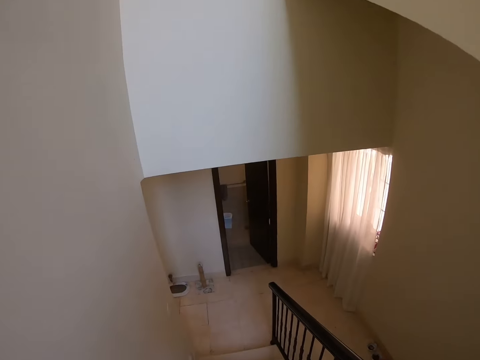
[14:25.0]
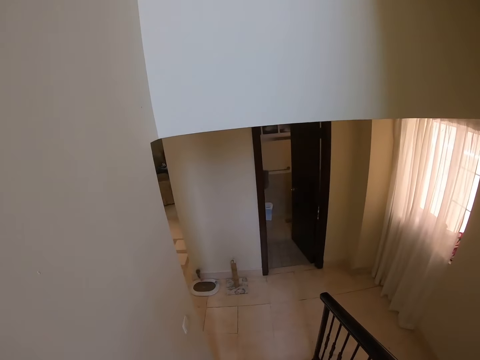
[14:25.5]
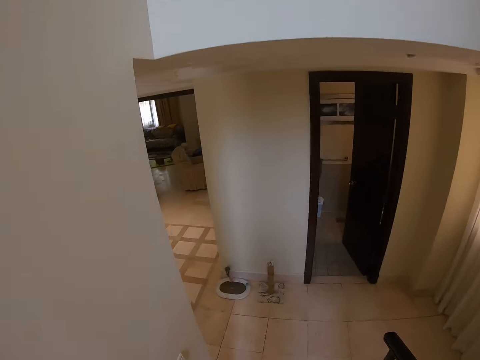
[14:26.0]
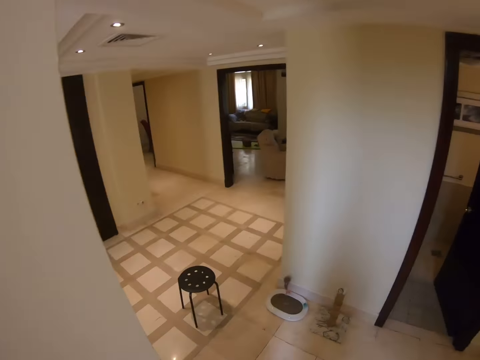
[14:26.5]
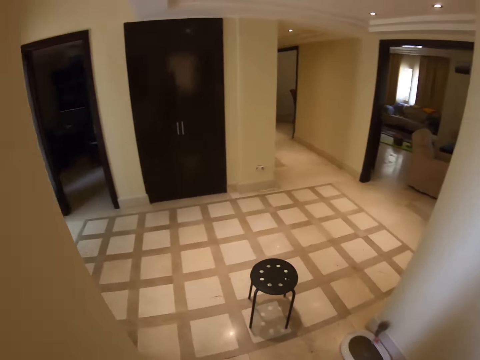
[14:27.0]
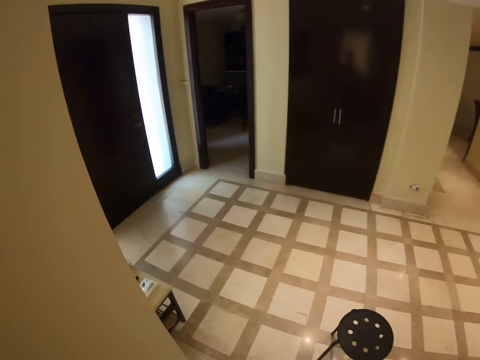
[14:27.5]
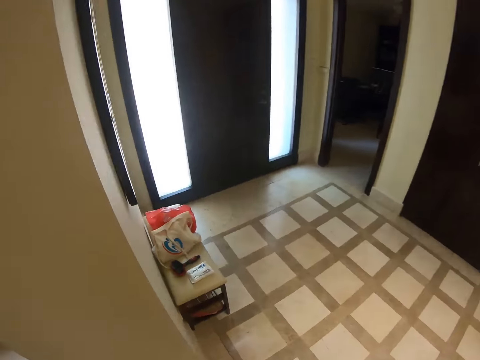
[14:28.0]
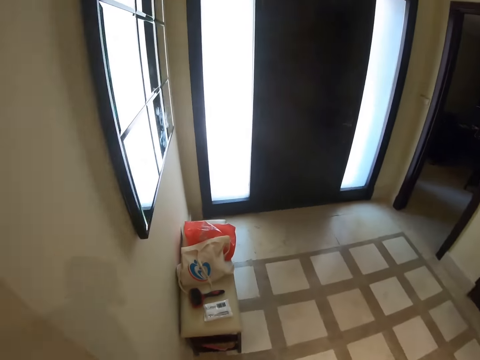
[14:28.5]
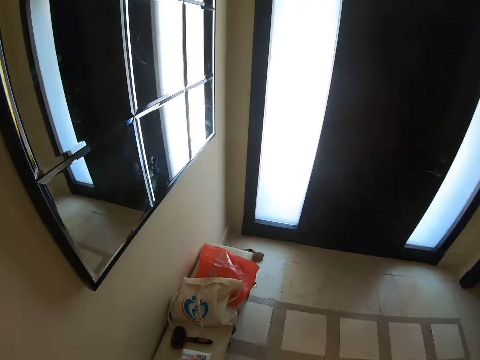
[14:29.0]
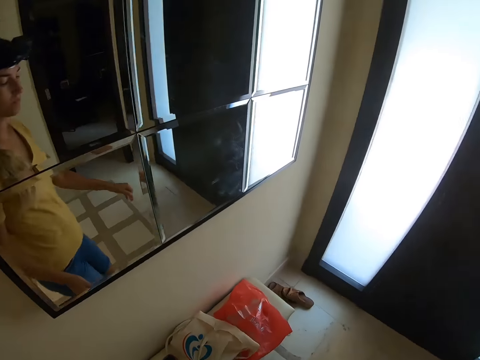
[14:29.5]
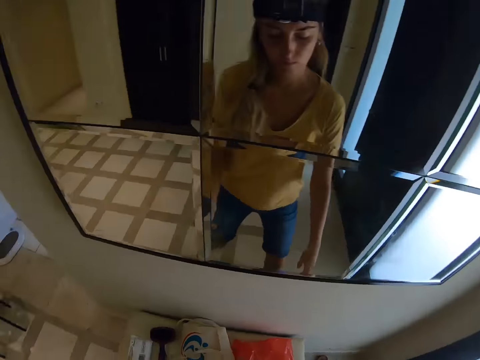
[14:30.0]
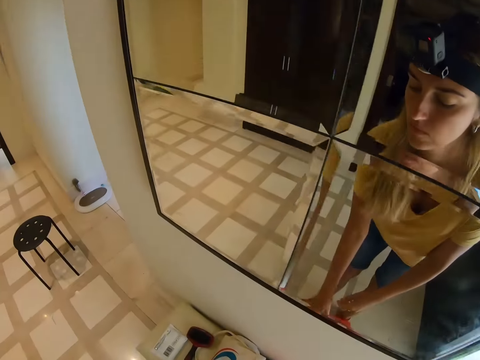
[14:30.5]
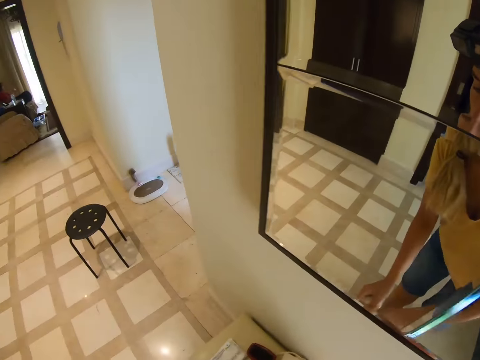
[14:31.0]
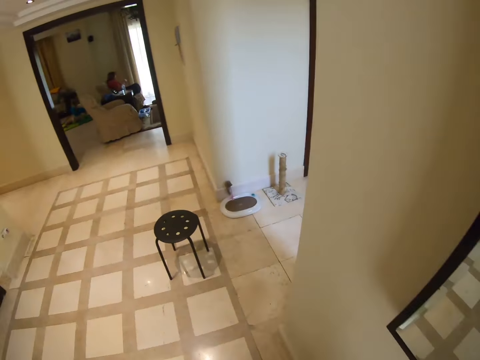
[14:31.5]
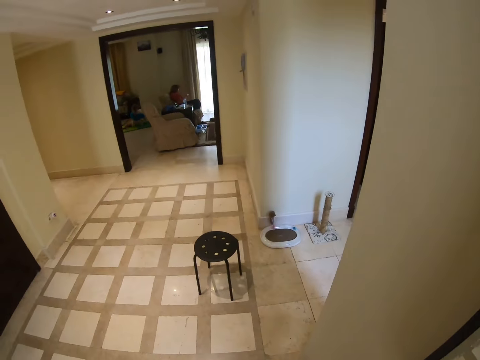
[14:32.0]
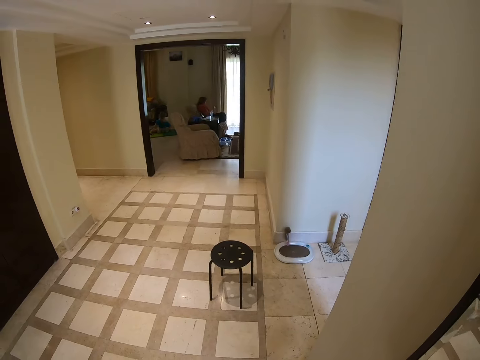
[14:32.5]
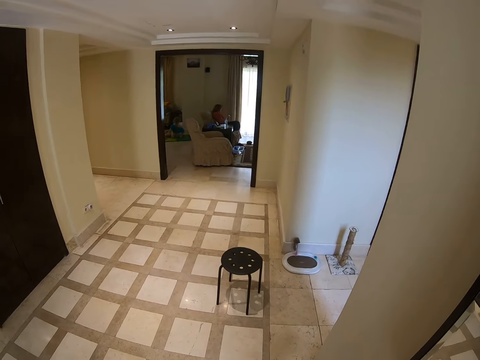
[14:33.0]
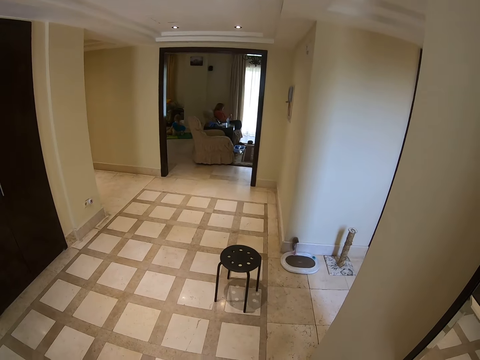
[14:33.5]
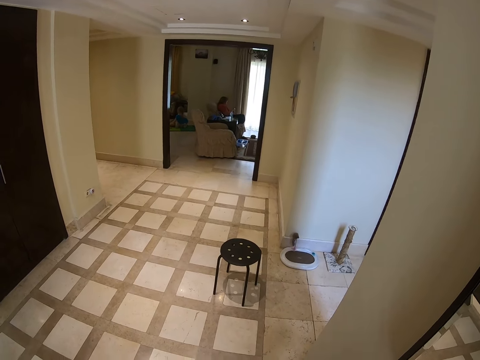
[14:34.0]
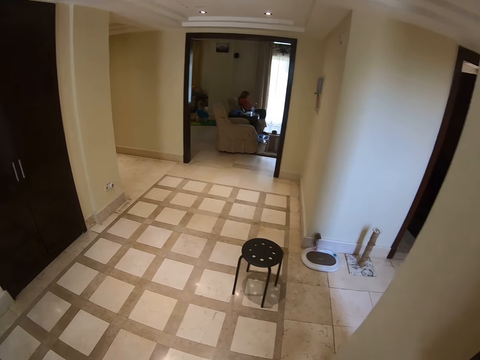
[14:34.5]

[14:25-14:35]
The camera wearer walks around the house. They pick something. They look at a person.

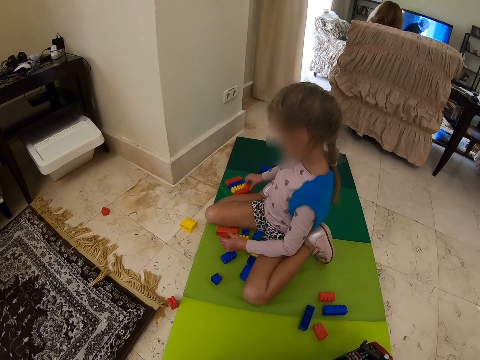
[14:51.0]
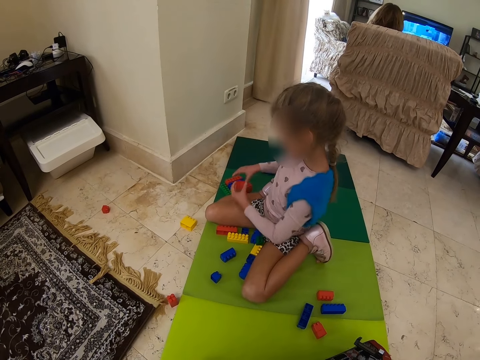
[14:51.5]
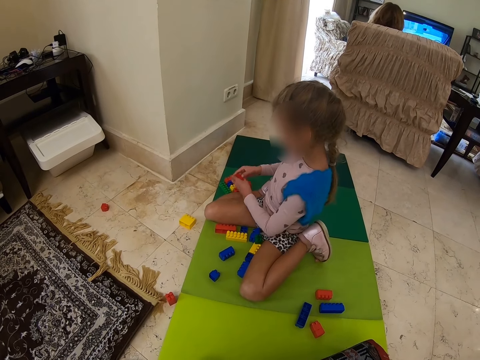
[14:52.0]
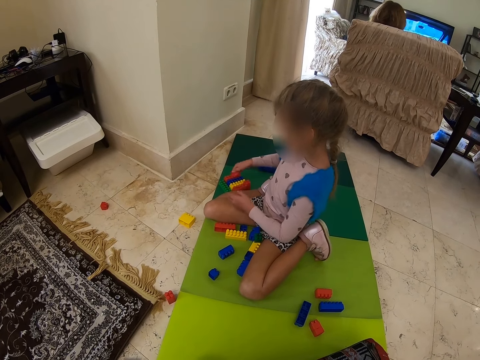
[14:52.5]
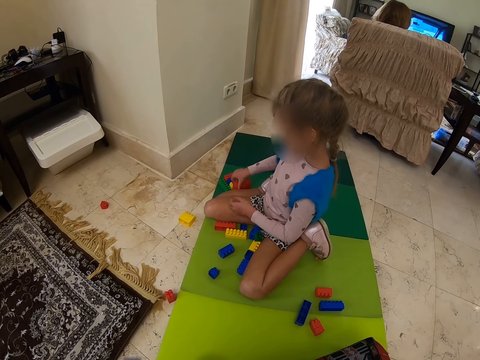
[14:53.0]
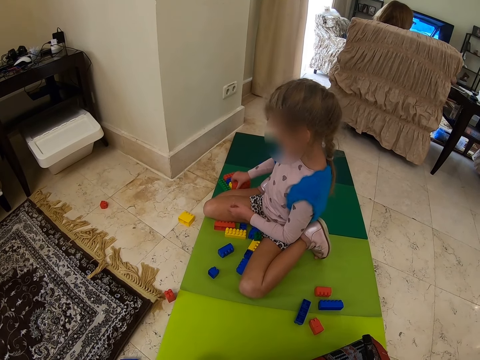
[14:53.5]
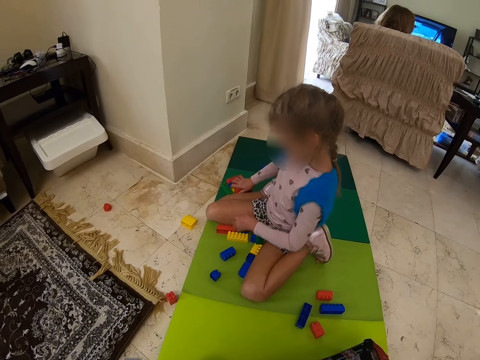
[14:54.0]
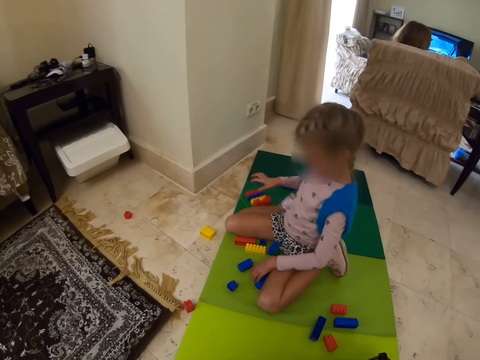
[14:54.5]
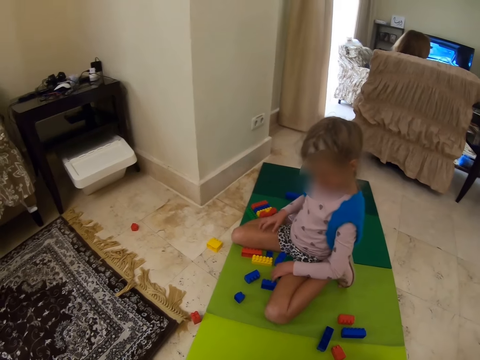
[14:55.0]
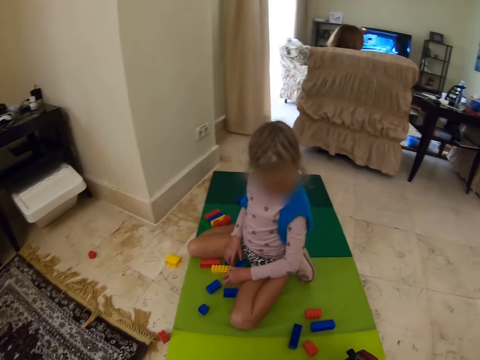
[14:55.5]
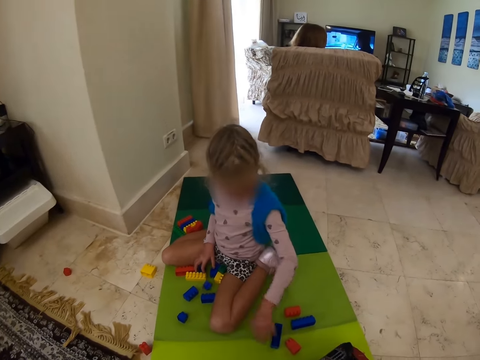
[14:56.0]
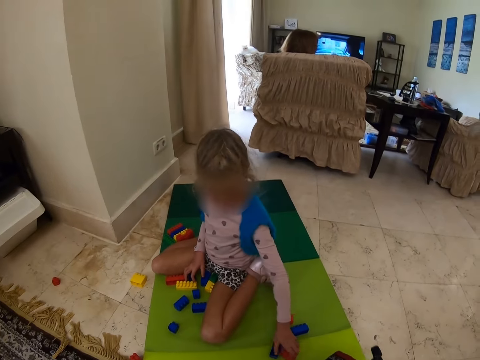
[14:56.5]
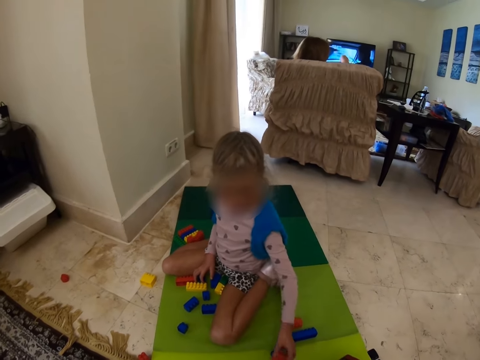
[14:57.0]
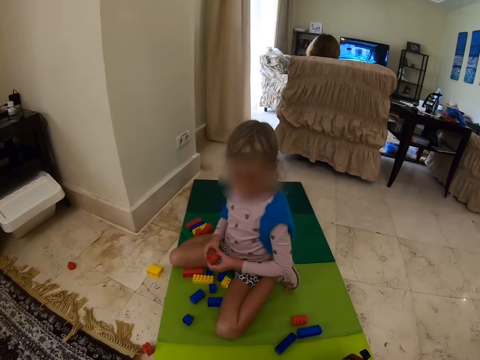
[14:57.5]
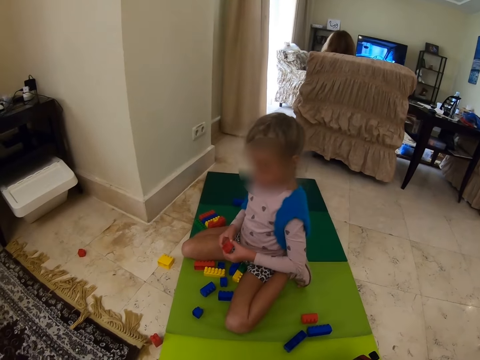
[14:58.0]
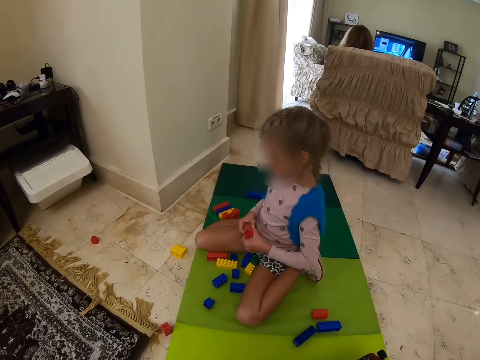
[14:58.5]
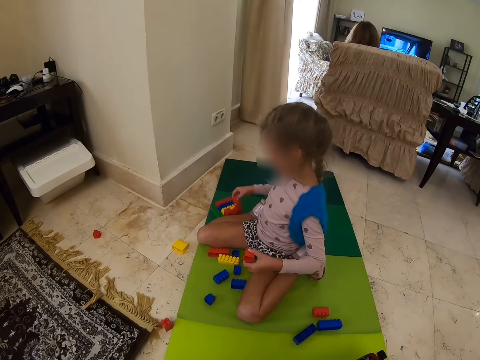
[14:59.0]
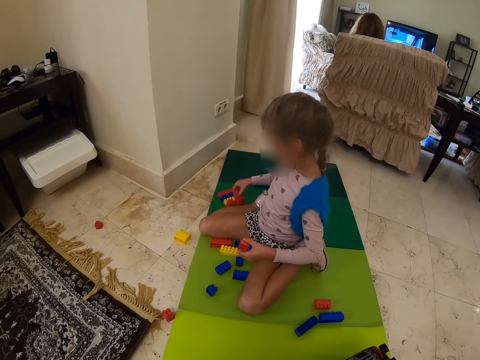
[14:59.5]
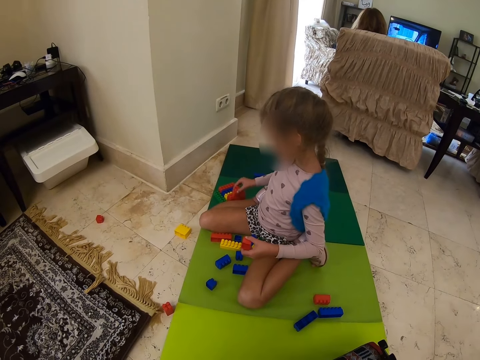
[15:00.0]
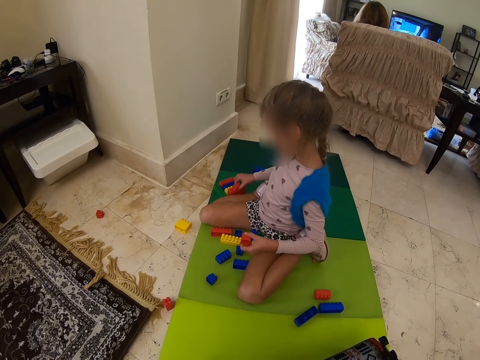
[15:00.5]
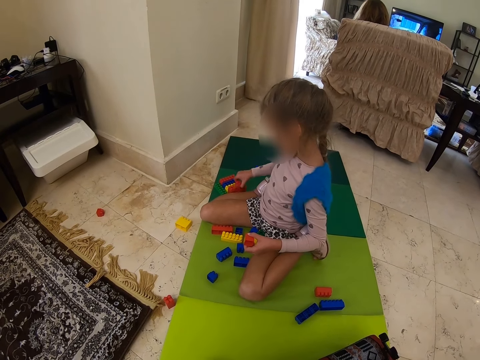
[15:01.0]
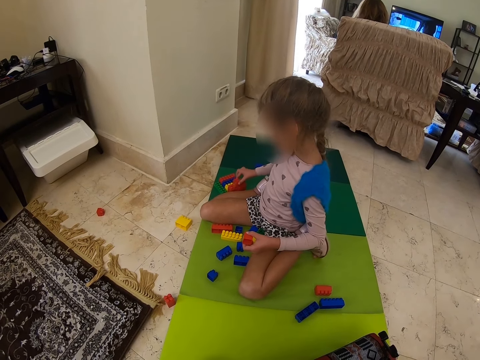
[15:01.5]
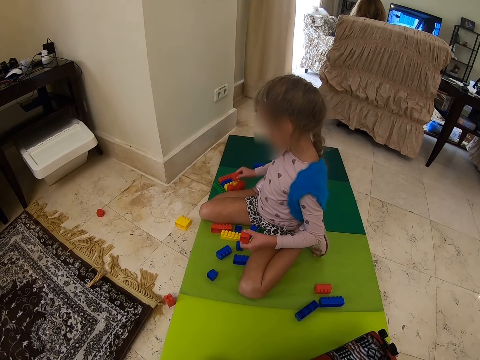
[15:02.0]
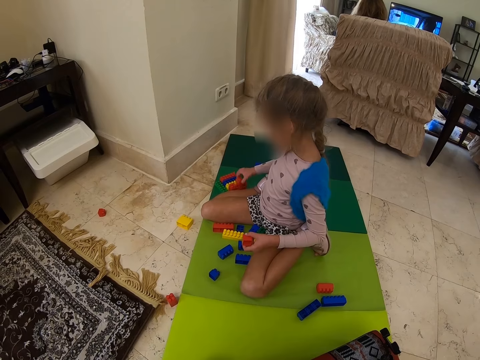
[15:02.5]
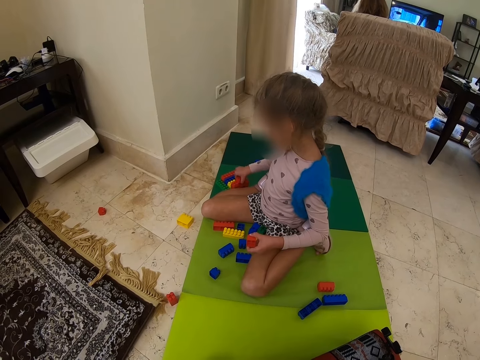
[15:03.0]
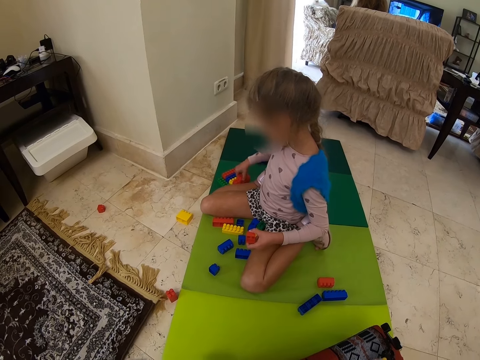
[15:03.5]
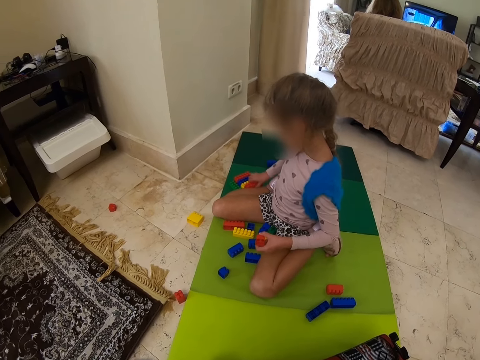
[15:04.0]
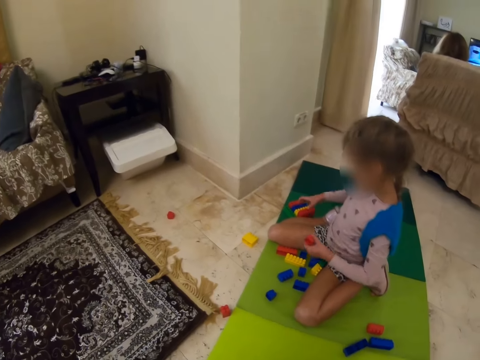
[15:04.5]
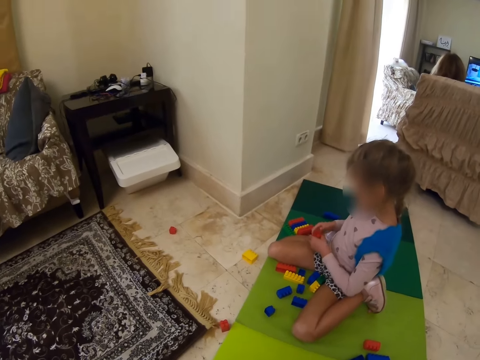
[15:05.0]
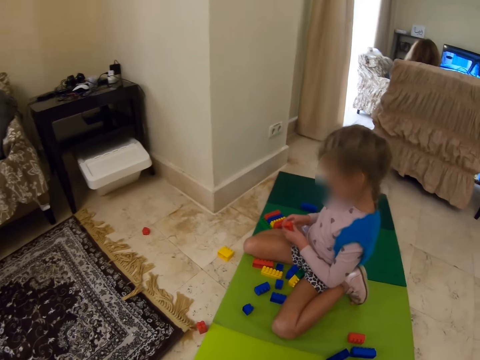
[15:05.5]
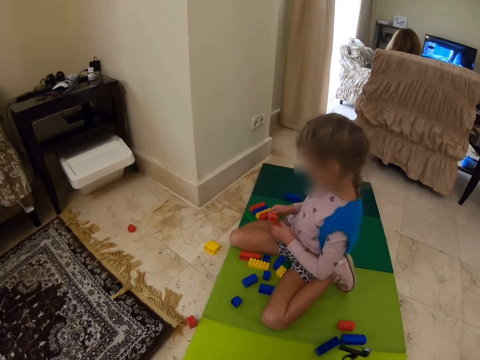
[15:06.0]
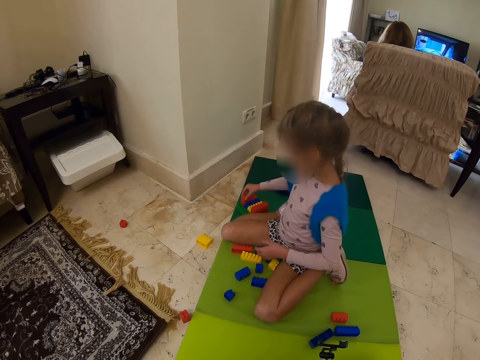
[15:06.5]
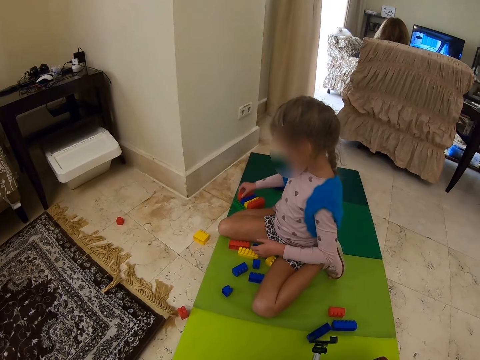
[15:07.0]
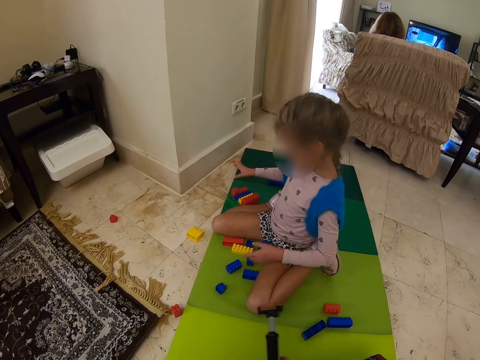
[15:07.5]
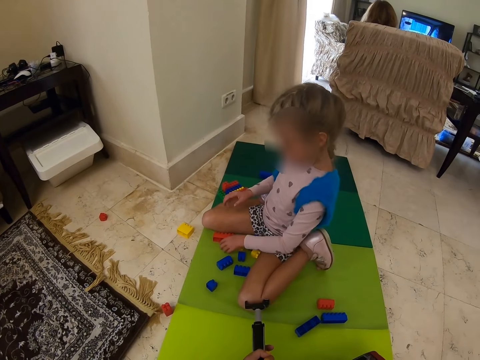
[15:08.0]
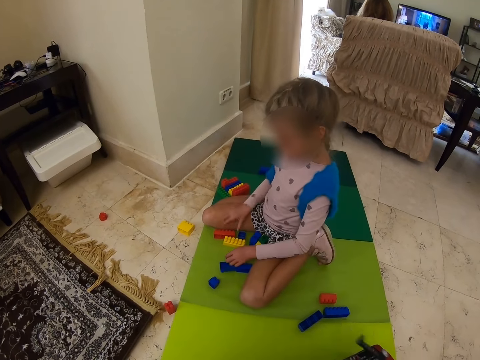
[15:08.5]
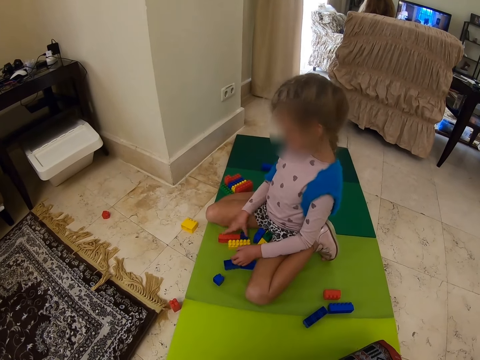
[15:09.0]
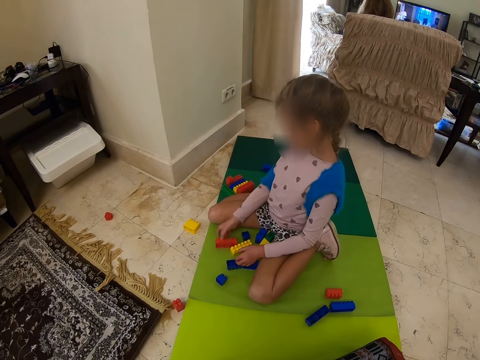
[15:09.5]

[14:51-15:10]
The camera wearer assembles the toys. A person picks a toy. The person assembles the toys. The camera wearer points at the person.
